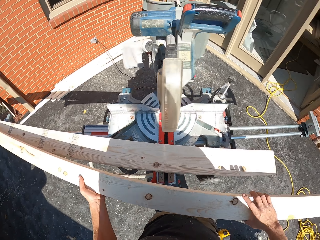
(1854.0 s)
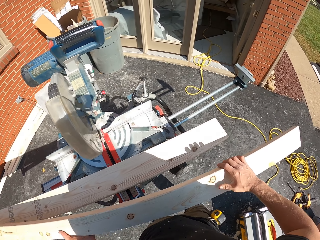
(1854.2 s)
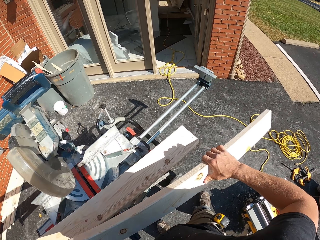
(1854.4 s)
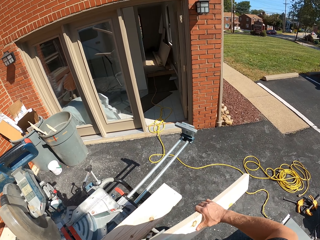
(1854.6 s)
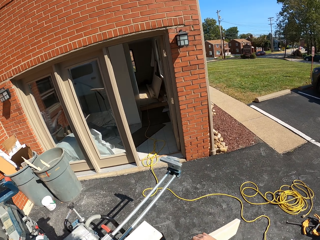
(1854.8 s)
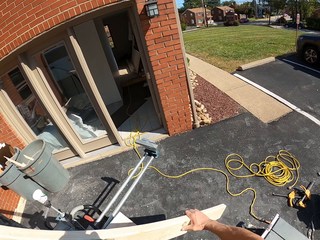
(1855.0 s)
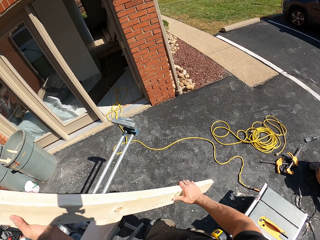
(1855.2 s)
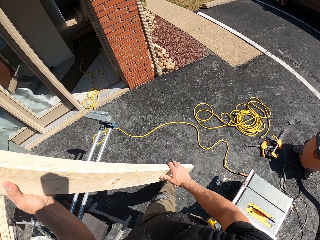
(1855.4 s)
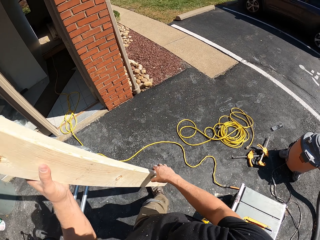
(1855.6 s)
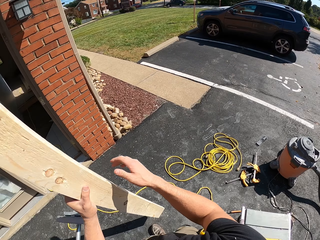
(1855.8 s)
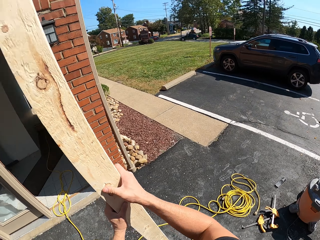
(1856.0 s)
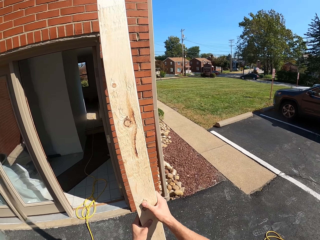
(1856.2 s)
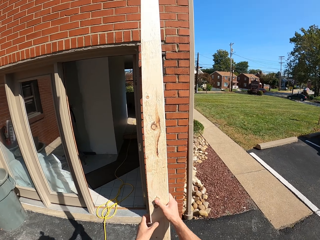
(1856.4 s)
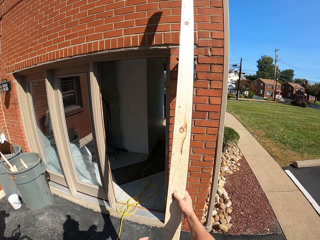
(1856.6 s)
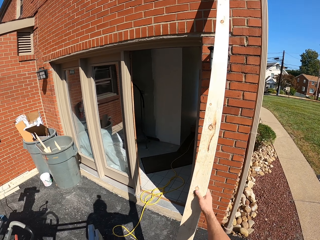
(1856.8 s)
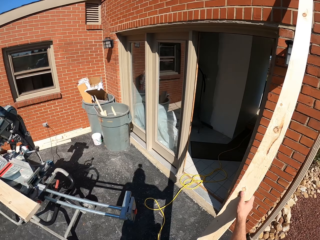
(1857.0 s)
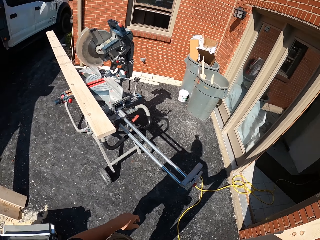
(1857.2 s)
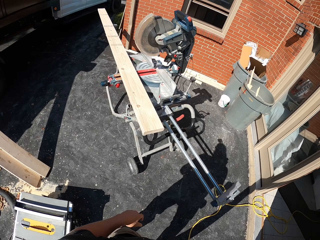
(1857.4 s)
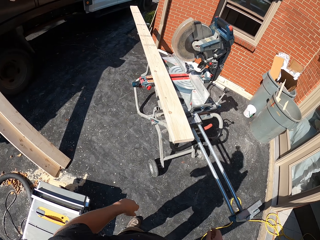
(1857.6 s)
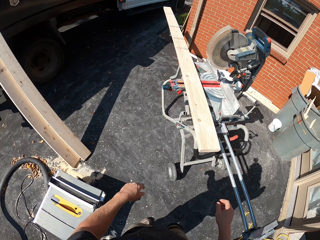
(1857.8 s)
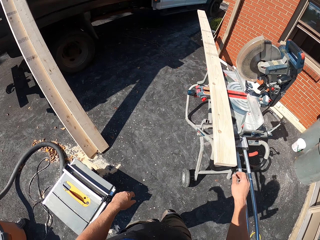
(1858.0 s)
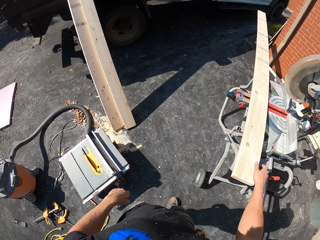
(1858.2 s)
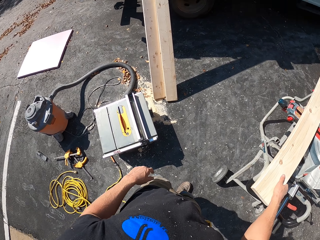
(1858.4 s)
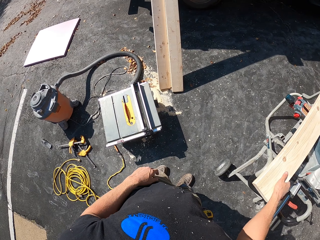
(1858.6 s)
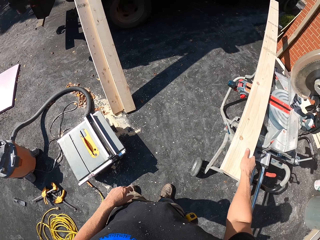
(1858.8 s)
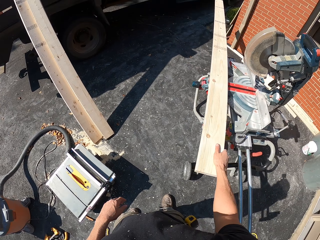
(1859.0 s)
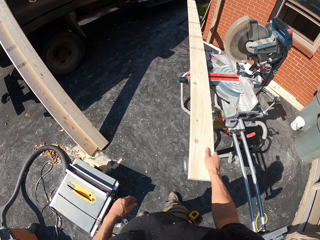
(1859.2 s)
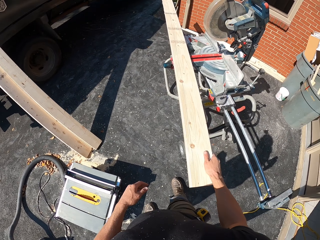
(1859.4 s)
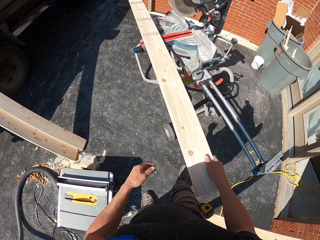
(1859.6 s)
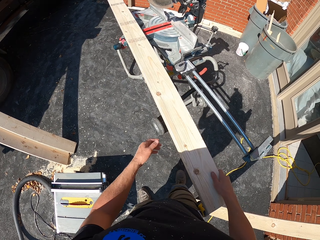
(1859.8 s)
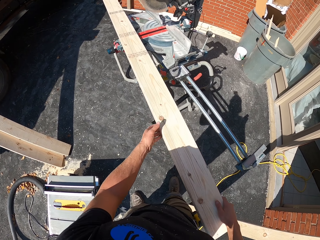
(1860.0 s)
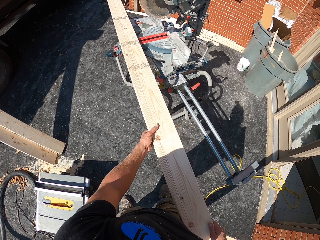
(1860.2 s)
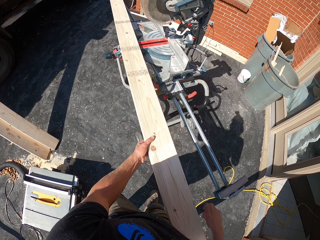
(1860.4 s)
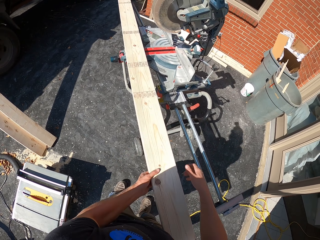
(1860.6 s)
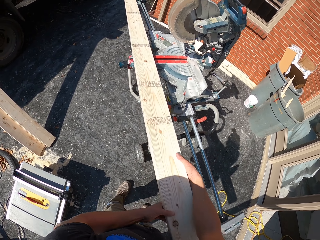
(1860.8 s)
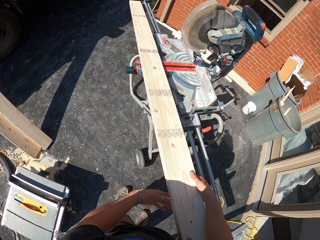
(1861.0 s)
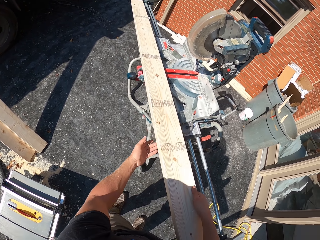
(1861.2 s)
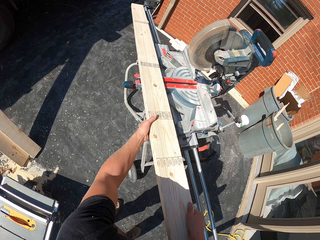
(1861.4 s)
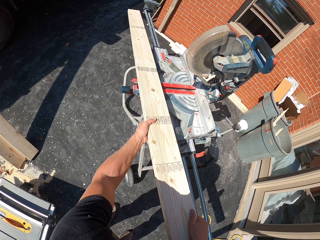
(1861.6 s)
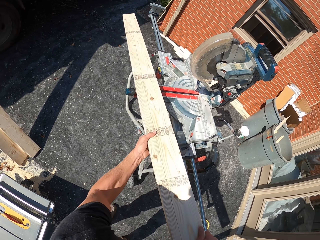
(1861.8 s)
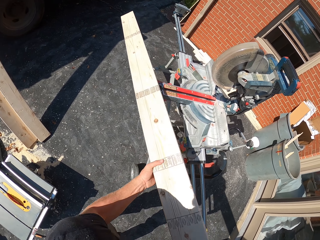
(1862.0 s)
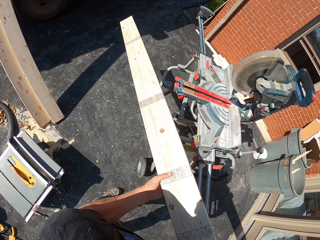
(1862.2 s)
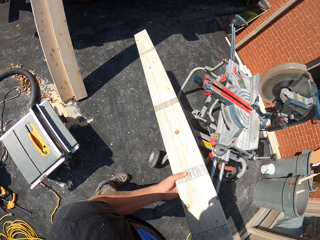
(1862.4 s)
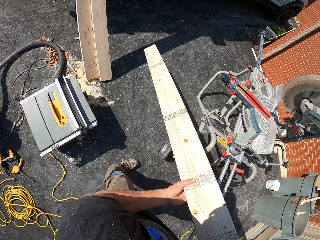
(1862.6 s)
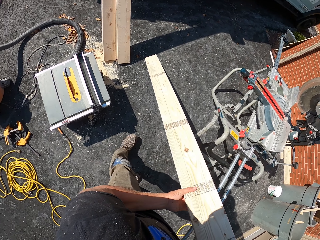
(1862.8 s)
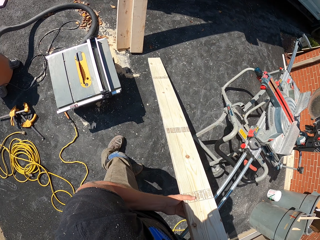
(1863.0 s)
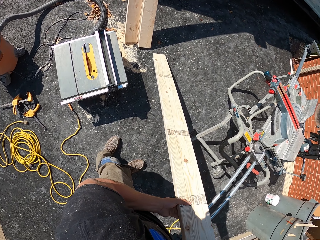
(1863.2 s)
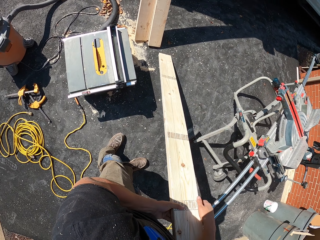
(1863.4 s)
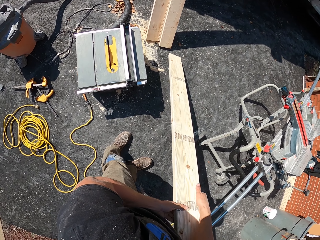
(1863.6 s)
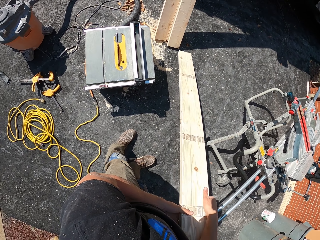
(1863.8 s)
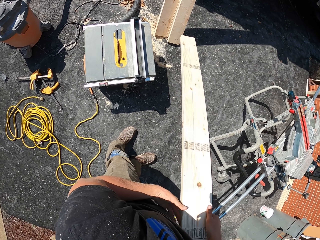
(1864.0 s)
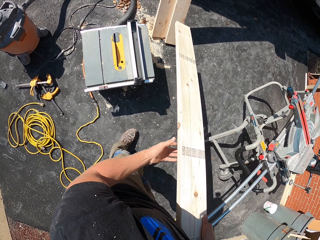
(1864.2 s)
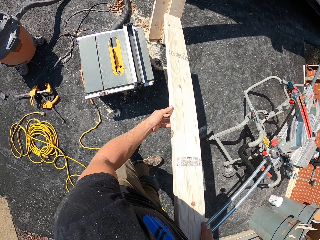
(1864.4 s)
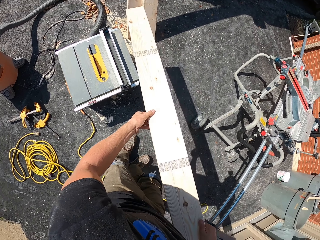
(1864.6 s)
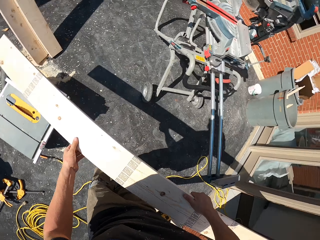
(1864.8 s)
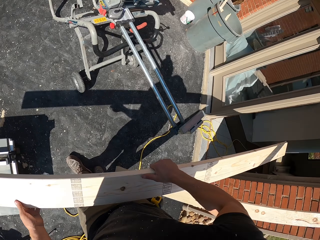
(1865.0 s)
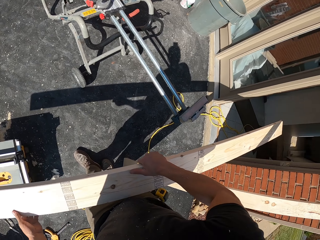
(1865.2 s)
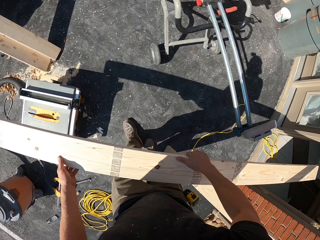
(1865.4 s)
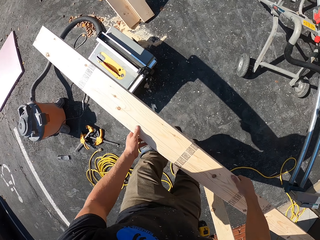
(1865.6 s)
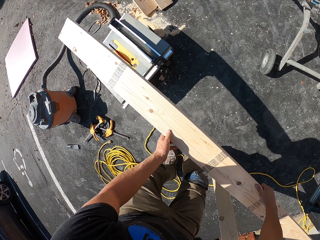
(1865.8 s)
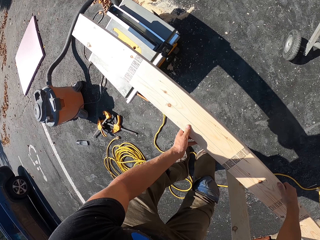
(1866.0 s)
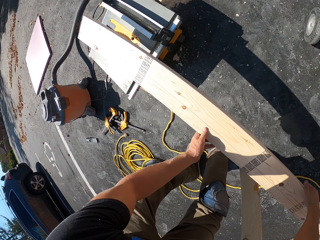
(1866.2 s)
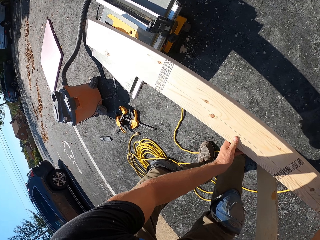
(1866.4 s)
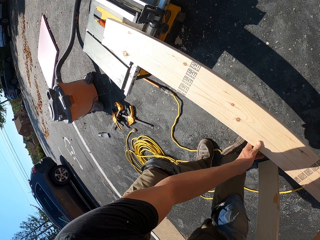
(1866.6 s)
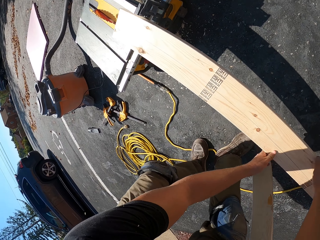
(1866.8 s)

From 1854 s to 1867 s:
The camera wearer picks up wood. They look around. They pick up the wood. They walk around. They put the wood down. They look around. They move a leg. They hold the wood. They take the timber from the machine. They look around. They pull the wood. They hold the wood. They pull the wood. They carry the wood. They put the wood down. They move a leg. They lift the wood. They hold the wood. They look around. They put the timber on the woodcutting machine.

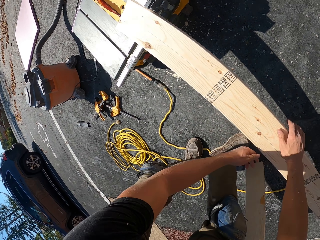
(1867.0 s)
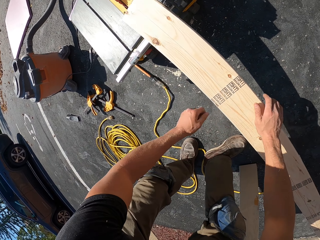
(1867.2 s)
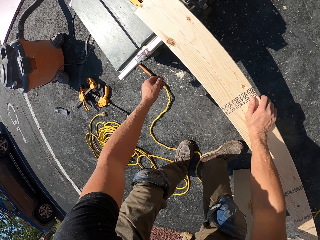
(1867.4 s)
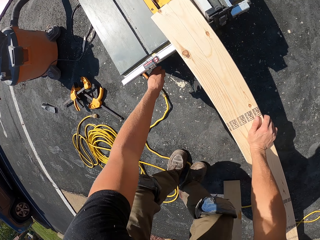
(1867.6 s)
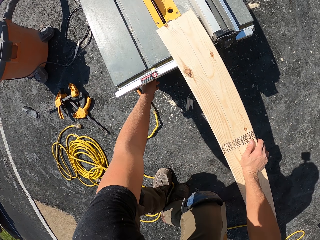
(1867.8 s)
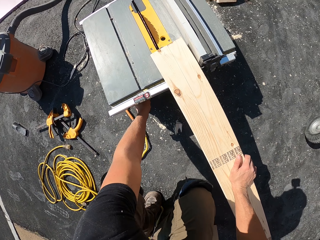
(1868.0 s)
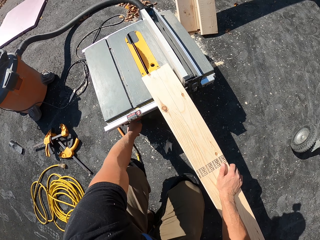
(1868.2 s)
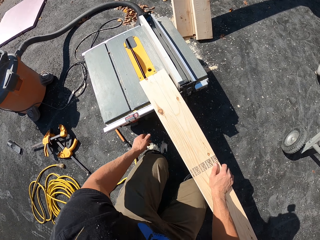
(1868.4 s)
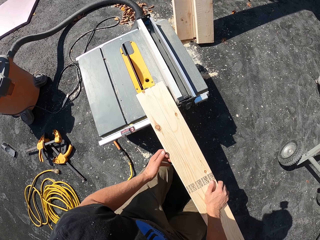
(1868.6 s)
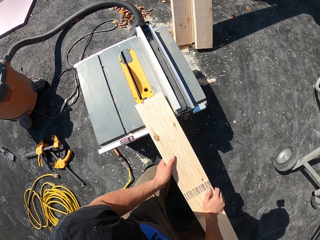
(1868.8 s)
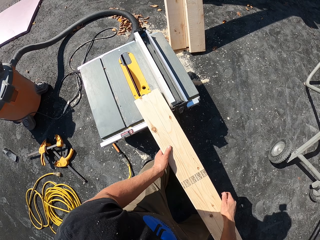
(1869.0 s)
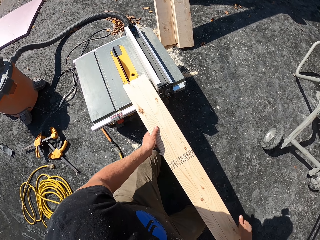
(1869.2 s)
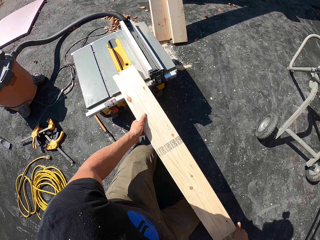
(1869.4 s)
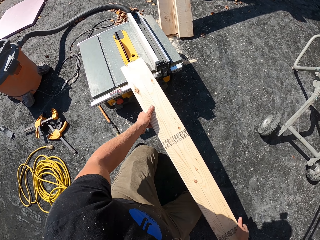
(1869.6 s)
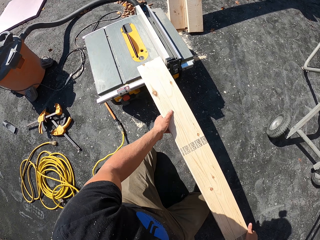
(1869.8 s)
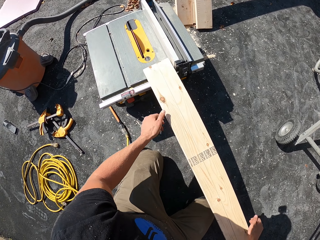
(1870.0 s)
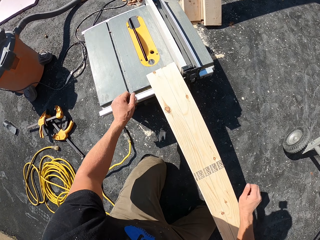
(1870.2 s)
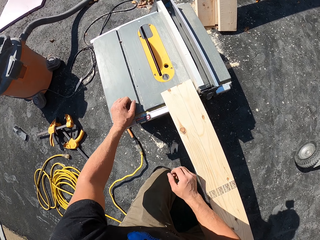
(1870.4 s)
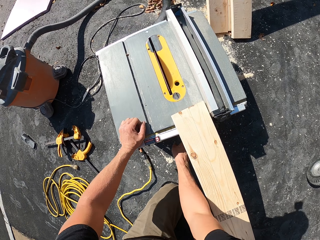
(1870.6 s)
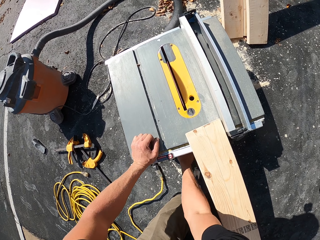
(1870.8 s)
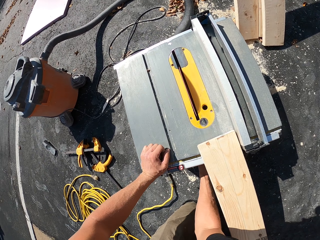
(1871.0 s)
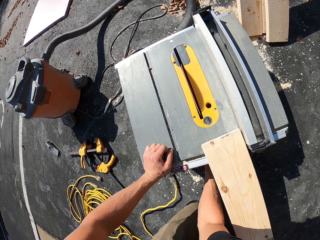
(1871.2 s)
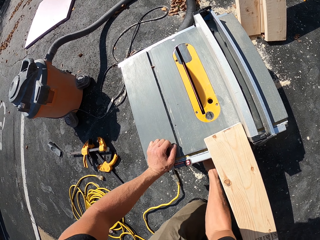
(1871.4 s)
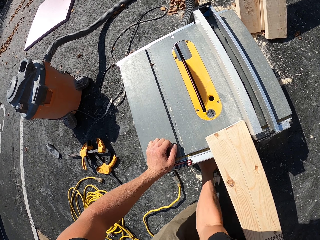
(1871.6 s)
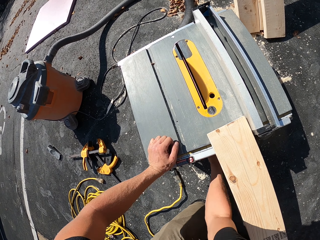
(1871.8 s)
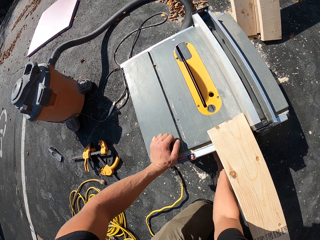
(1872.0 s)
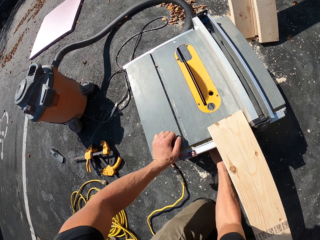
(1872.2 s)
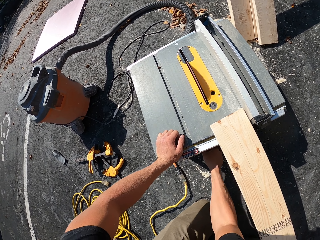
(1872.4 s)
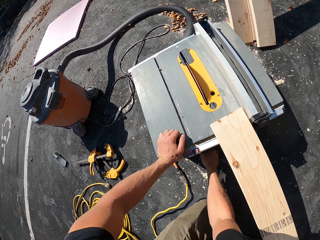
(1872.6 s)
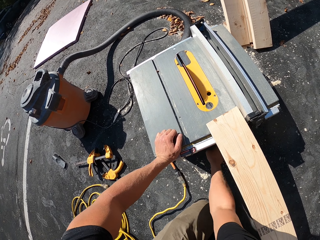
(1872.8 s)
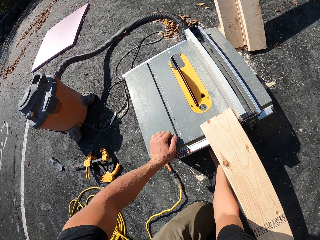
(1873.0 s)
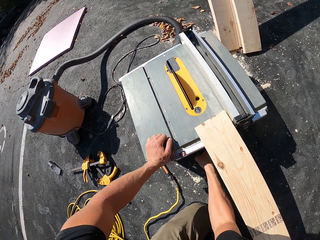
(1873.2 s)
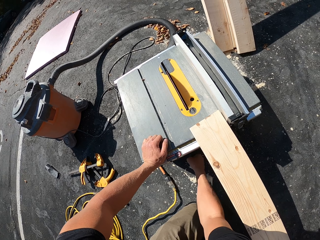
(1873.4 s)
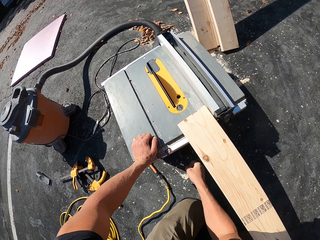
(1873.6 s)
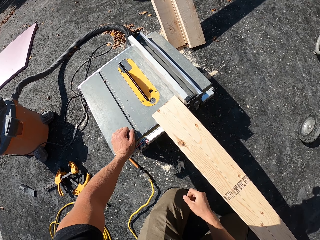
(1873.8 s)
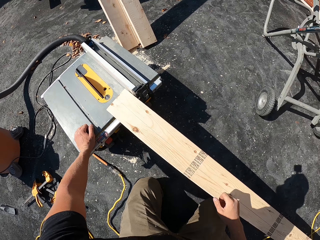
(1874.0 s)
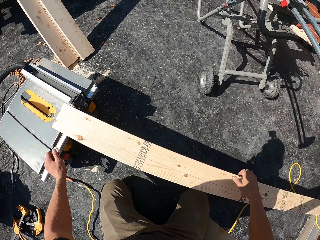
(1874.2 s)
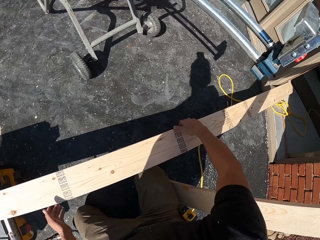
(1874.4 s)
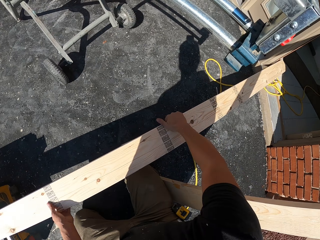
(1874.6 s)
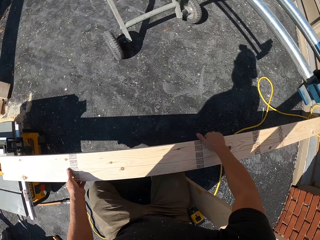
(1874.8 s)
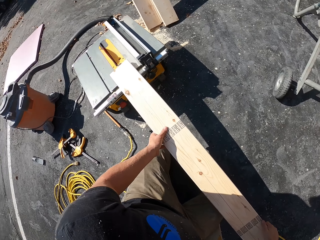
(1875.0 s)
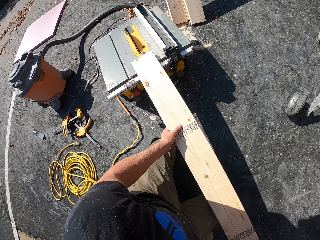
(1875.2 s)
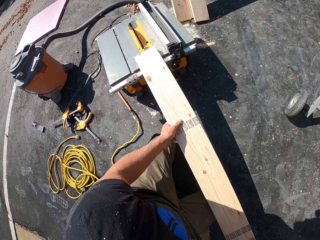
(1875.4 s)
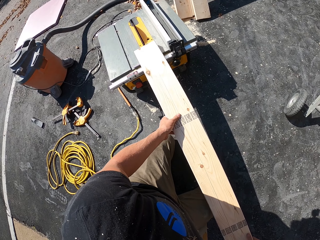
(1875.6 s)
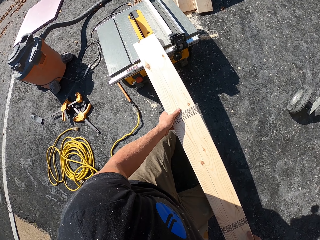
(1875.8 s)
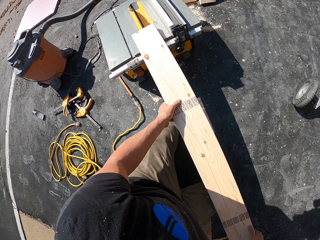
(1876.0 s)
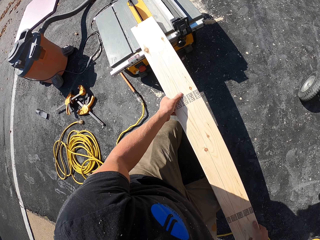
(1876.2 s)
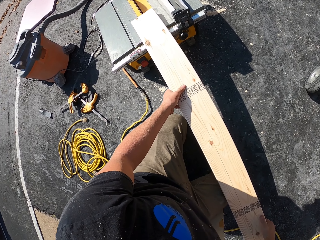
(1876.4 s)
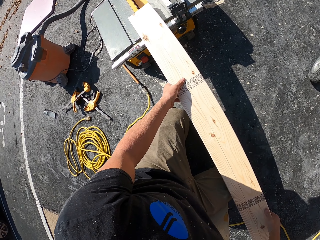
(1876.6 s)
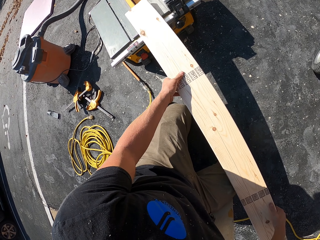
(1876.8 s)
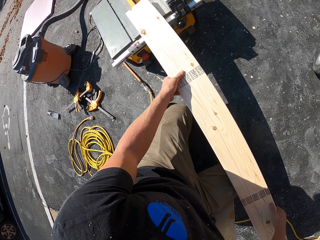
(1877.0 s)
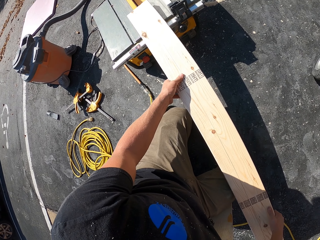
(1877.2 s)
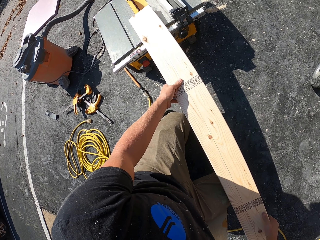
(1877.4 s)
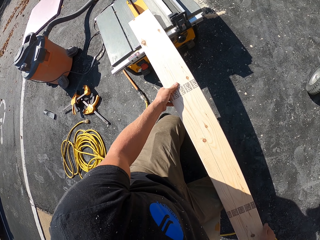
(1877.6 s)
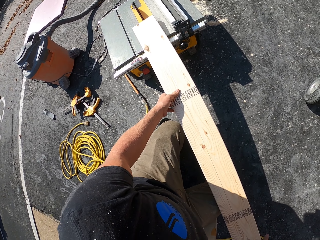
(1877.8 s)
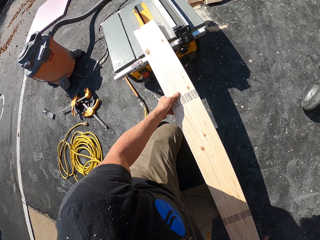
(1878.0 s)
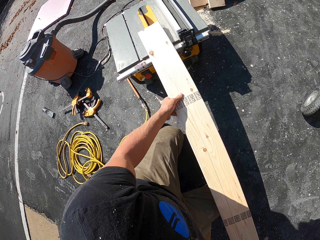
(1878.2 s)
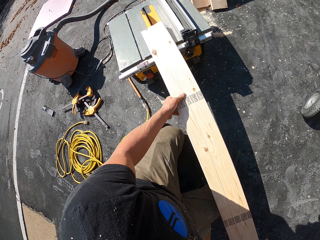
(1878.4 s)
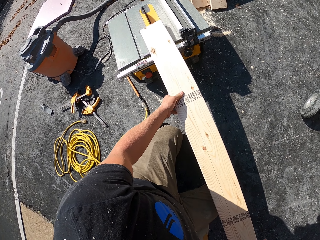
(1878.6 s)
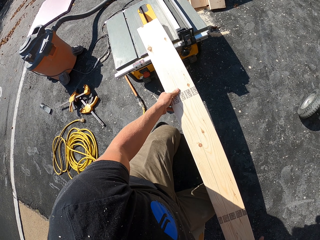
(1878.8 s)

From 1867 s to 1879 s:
The camera wearer moves hands. They hold wood. They touch a table saw. They remove a hand from the table saw. They hold the wood. They remove a hand from the wood. They hold the wood. They move hands. They prepare the woodcutting machine. They touch the table saw. They remove hands from the table saw. They look around. They hold the wood. They look around. They place the wood on the table saw. They cut the wood on the table saw.
